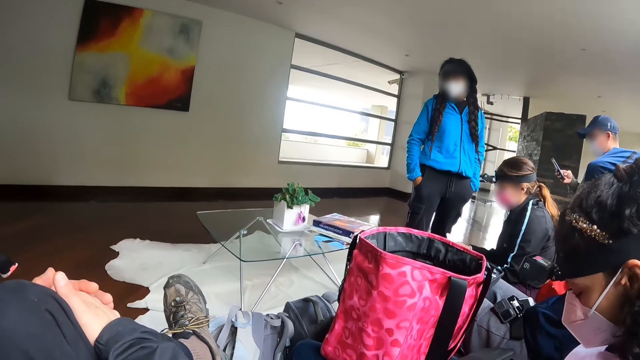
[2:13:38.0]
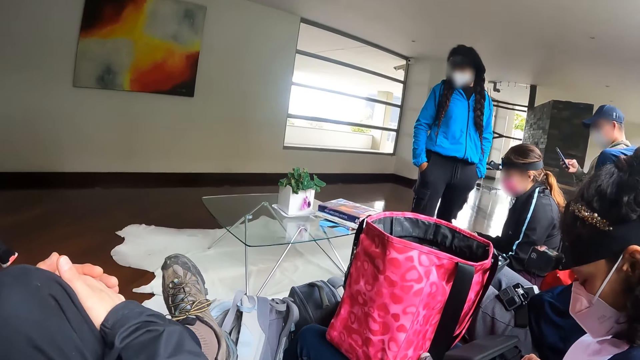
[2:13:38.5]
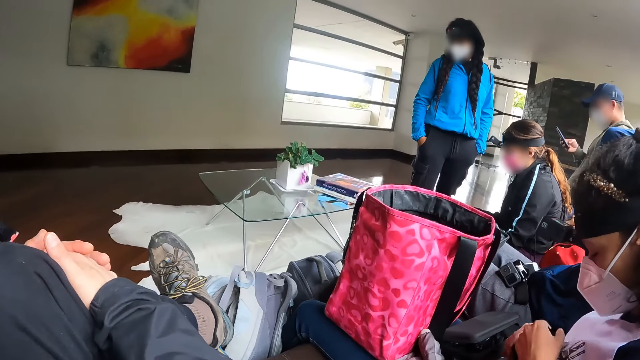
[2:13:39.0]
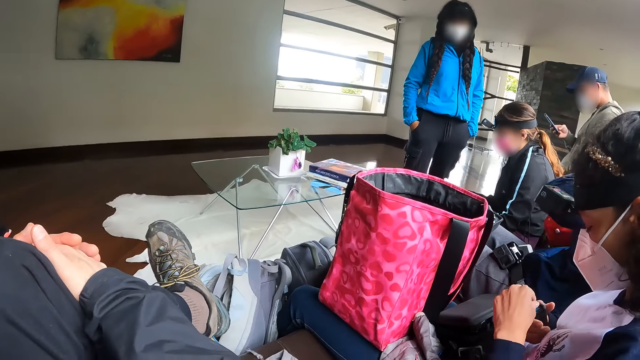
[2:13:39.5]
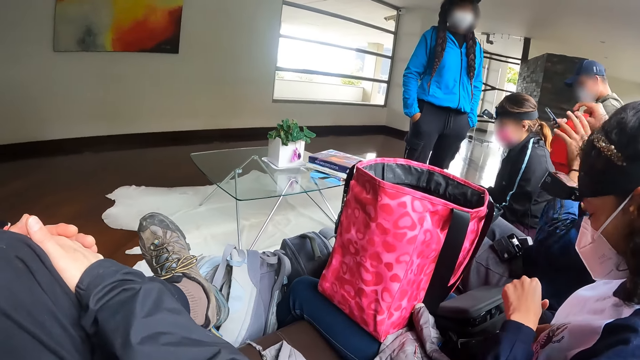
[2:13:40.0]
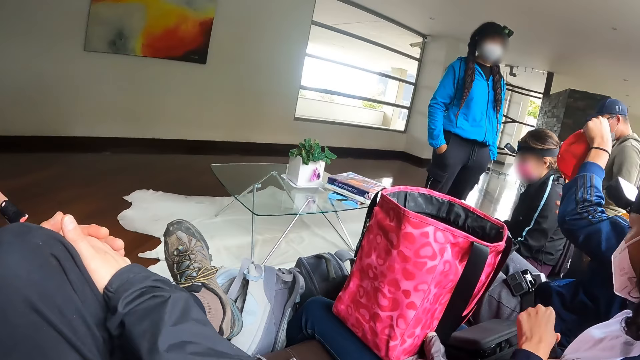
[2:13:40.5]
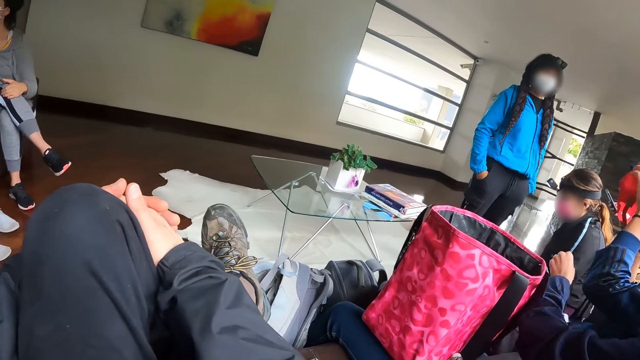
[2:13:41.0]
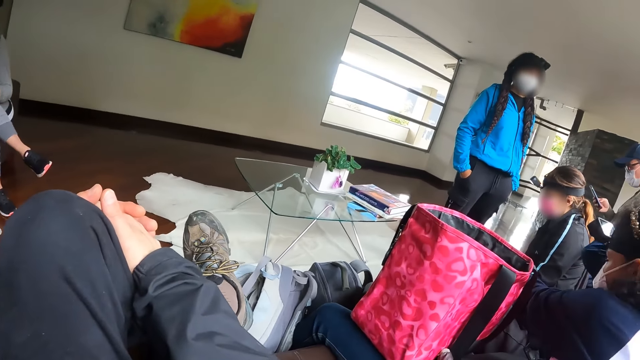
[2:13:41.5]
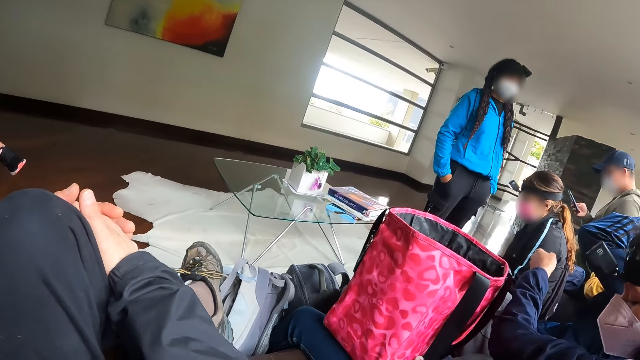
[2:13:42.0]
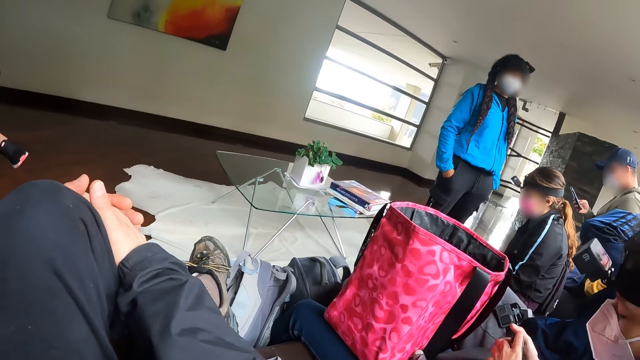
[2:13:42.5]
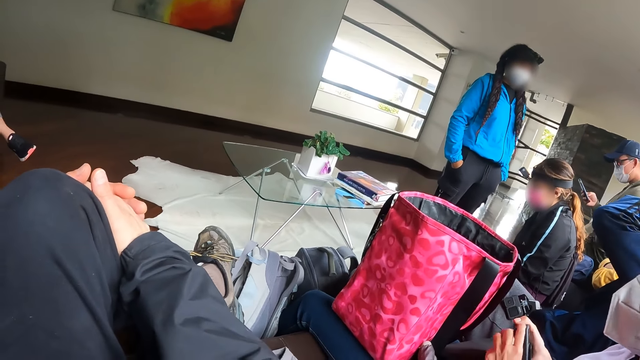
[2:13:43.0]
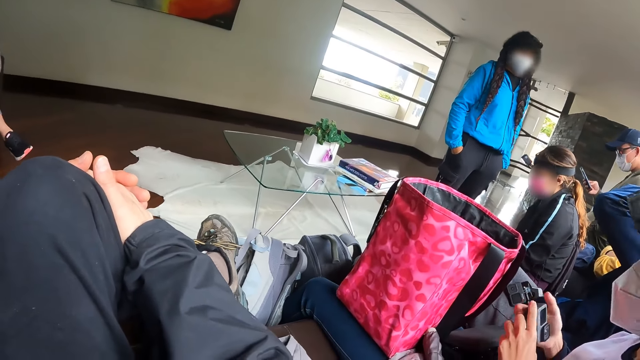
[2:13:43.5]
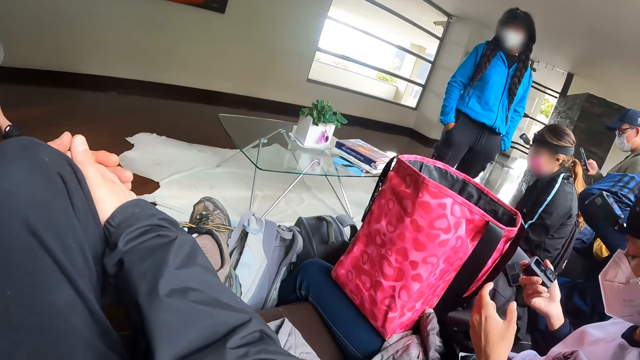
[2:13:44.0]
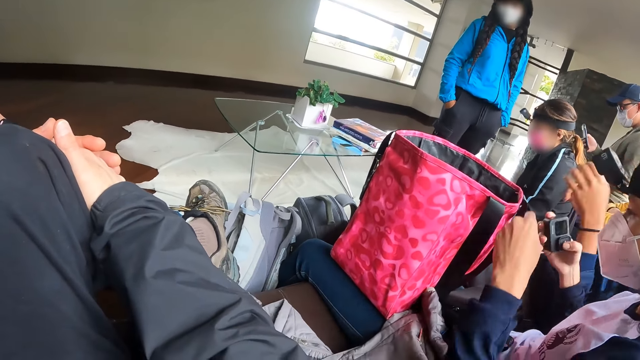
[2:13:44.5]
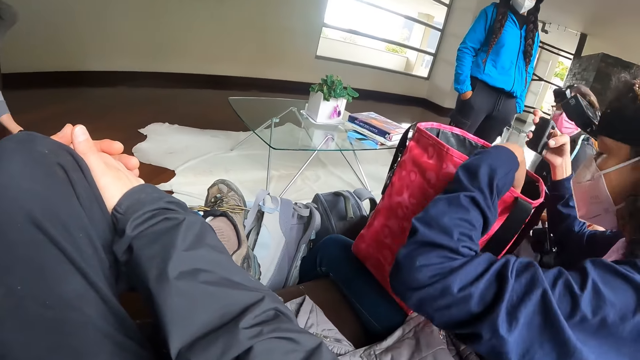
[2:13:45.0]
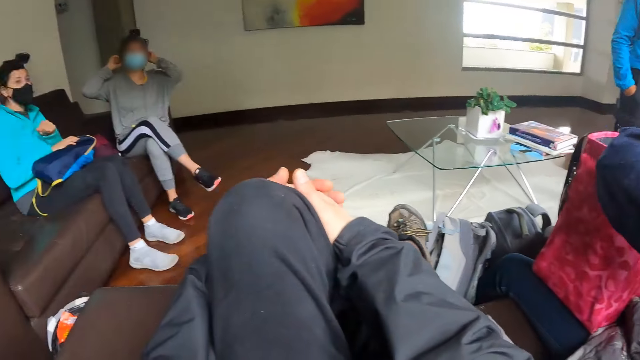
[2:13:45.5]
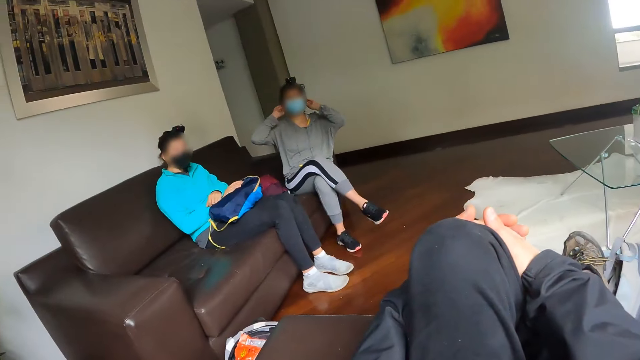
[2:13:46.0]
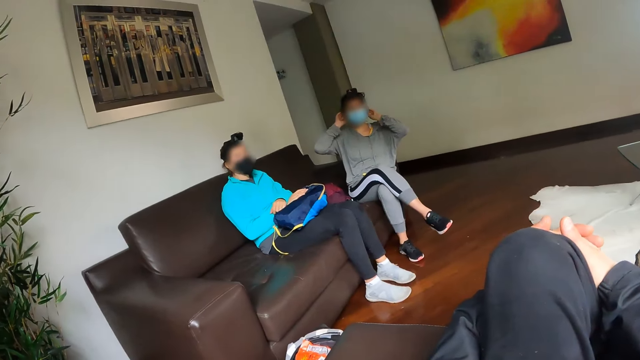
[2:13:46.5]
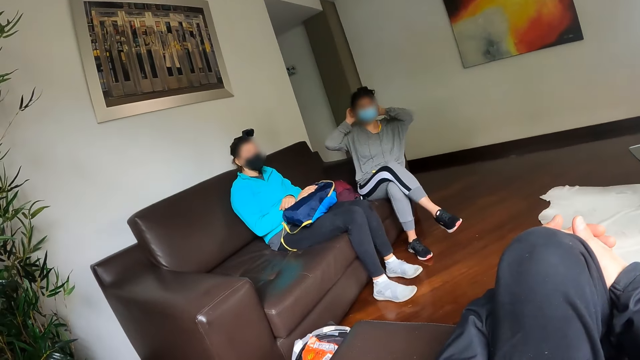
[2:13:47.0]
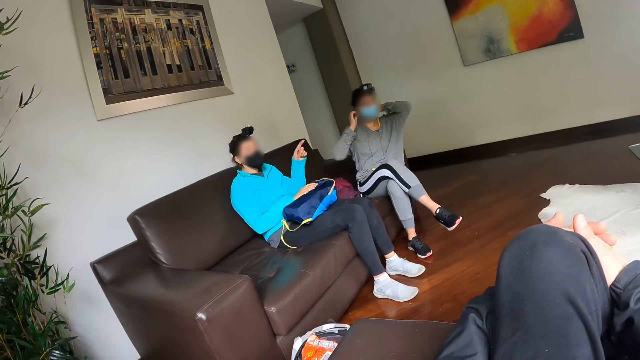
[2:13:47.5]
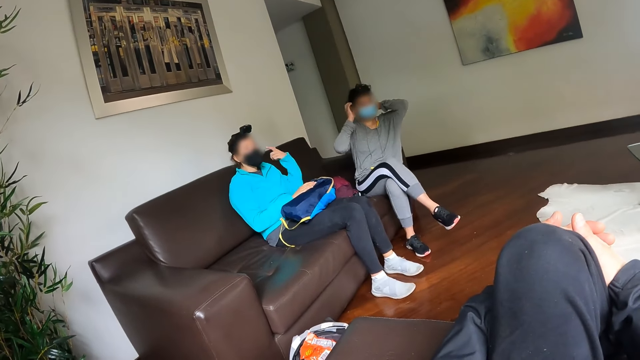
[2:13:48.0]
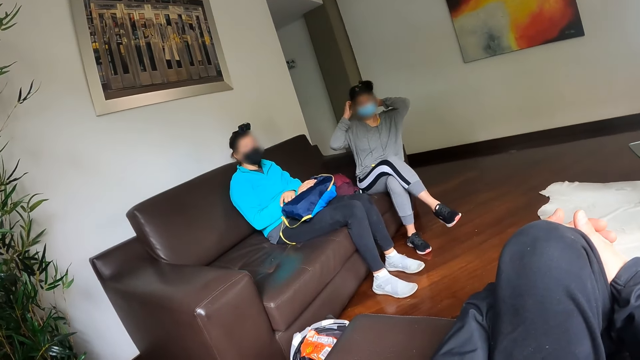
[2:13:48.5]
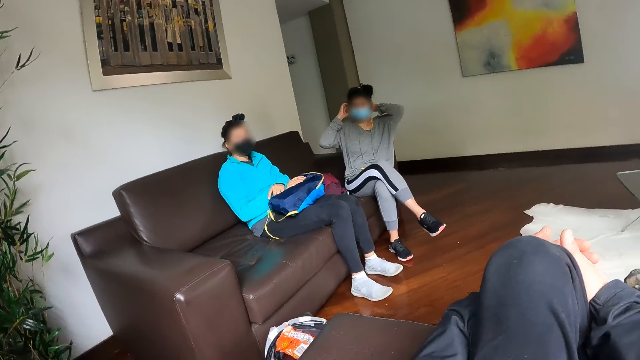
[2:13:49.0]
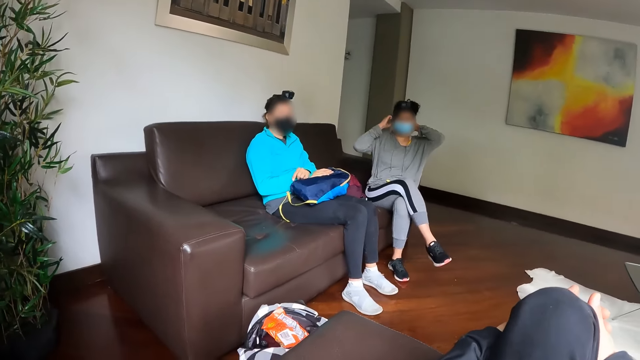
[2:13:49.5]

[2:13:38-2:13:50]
A woman puts on the face cap with both hands. Another woman holds the camera with both hands. The camera wearer interacts with a third woman and a fourth woman. The fourth woman strokes her hair with both hands.

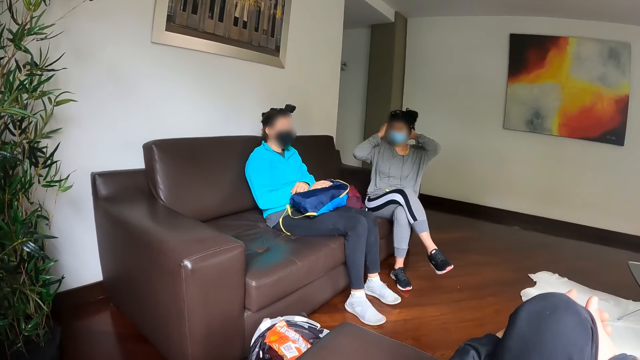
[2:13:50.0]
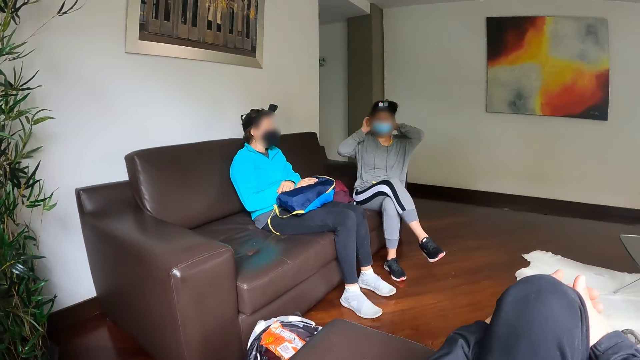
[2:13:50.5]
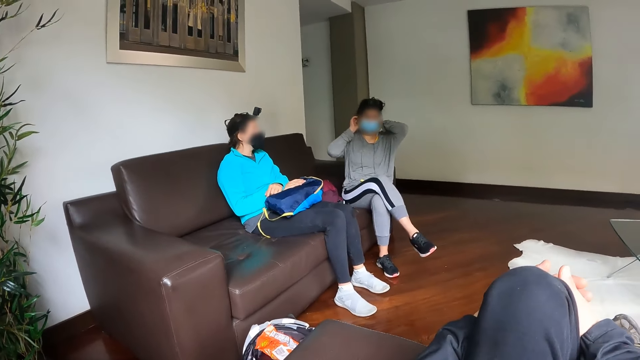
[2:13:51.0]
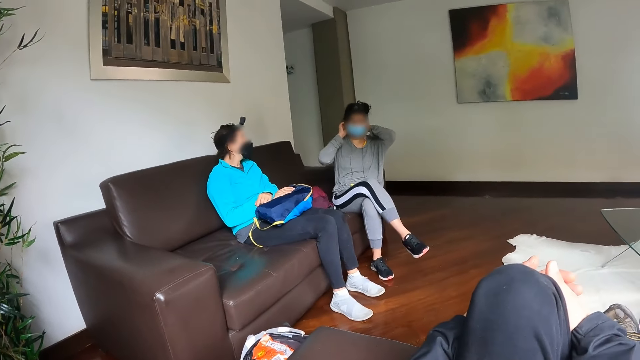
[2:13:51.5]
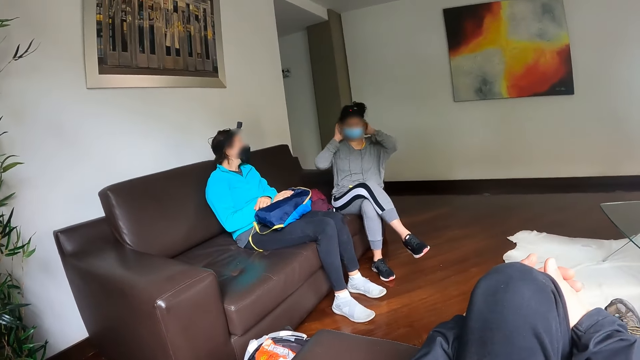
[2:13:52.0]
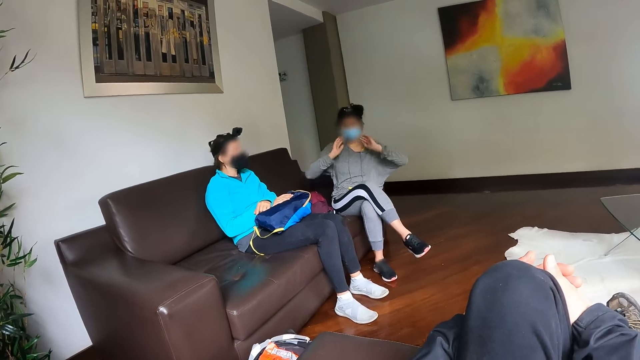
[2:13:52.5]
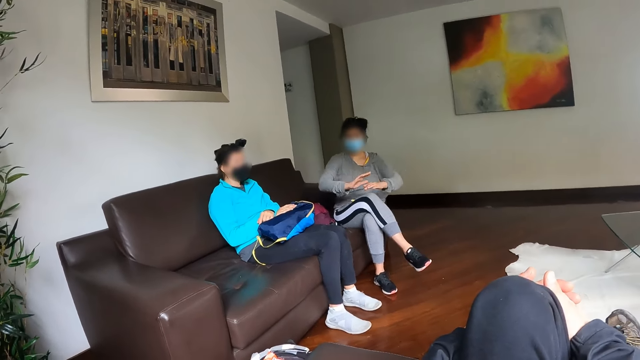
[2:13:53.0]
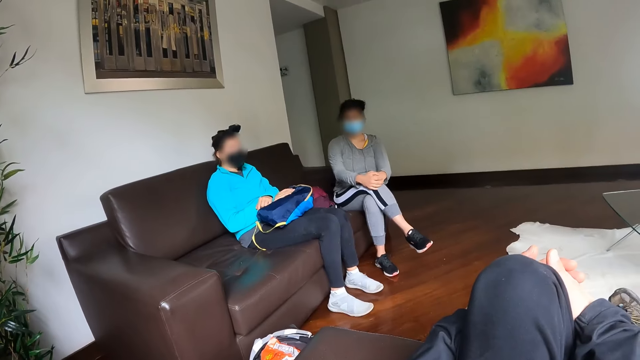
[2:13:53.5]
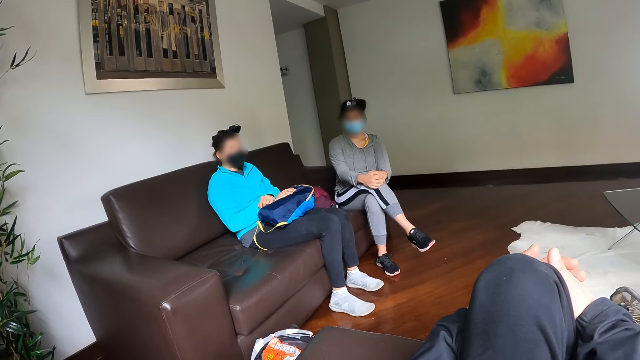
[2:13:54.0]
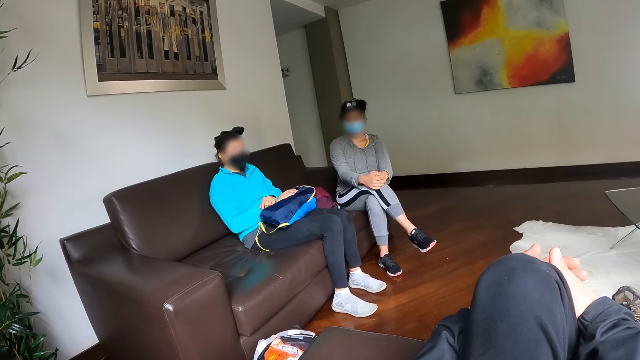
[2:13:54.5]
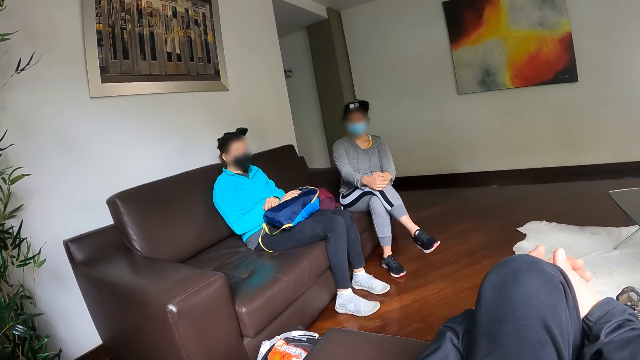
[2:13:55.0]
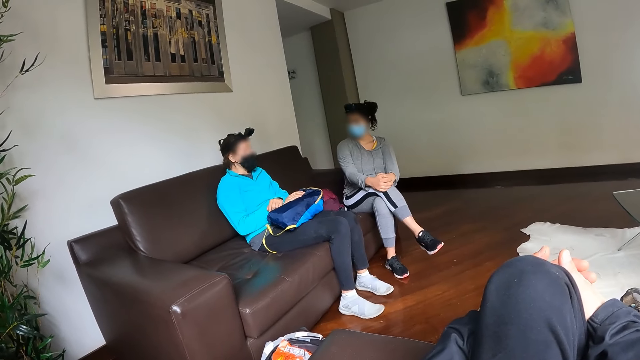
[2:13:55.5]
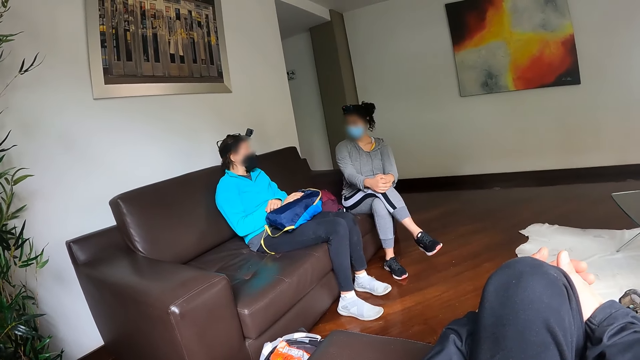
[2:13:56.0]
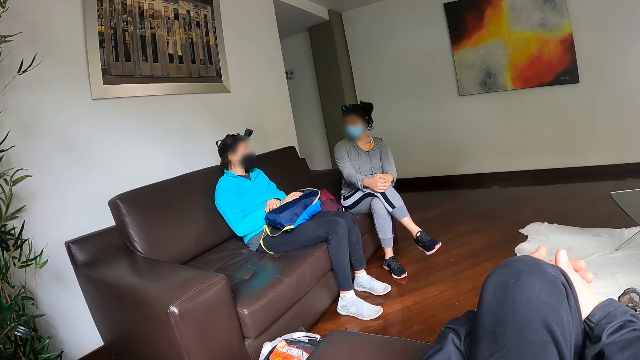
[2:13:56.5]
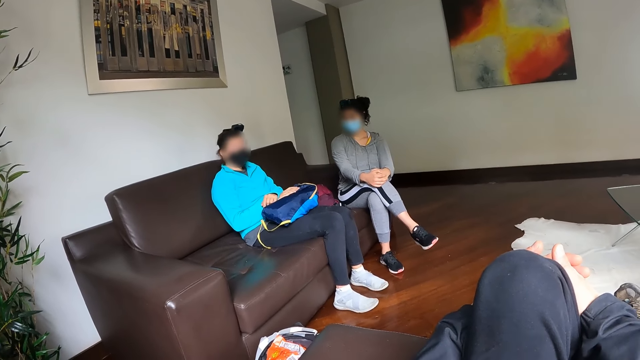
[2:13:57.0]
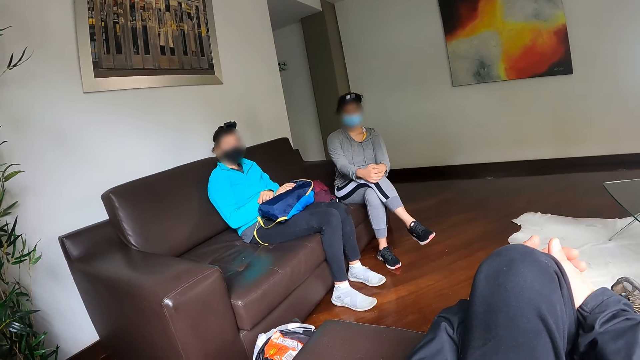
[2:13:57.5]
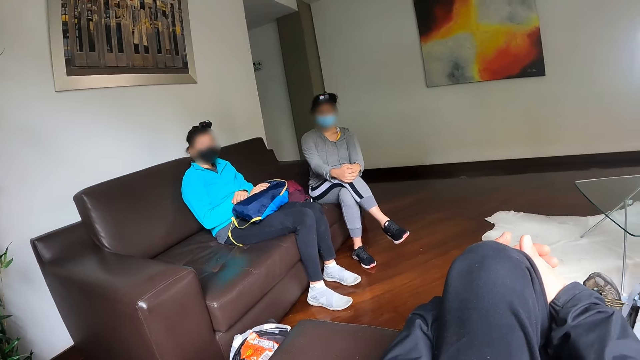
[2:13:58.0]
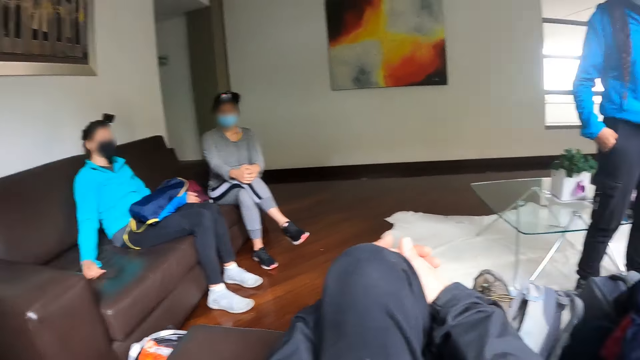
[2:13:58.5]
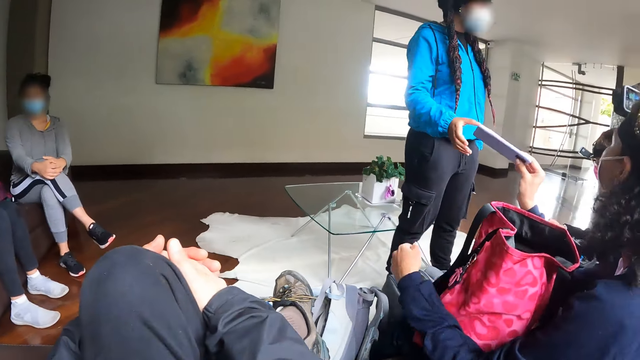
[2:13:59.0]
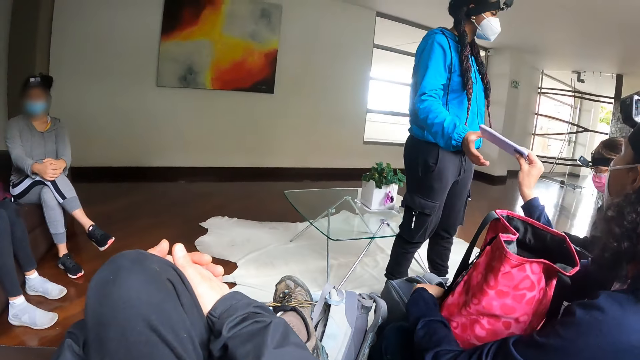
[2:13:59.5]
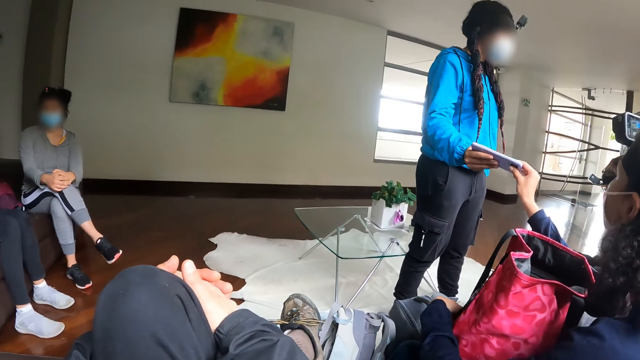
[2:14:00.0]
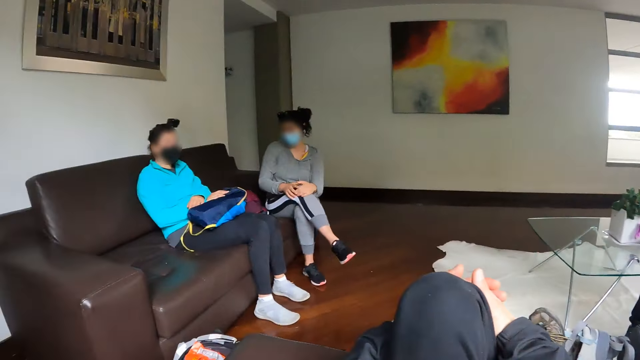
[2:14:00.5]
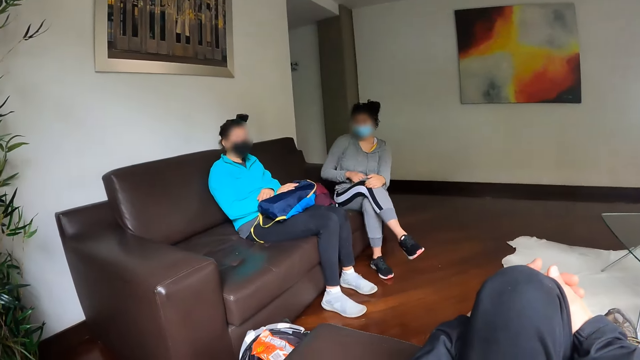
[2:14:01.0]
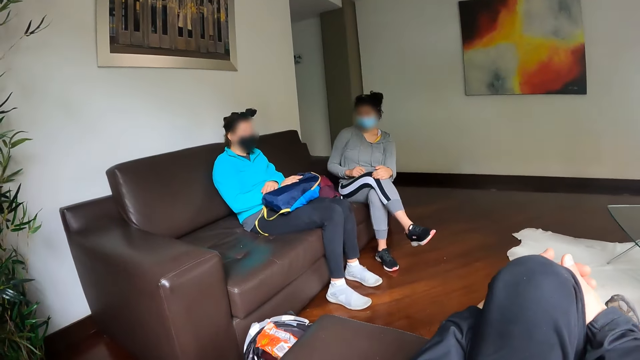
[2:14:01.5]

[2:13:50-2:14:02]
A woman passes a phone in her right hand to the left hand of another woman.
